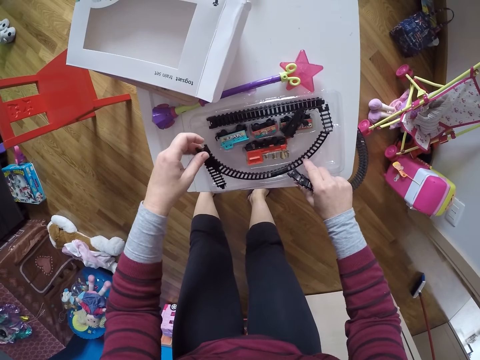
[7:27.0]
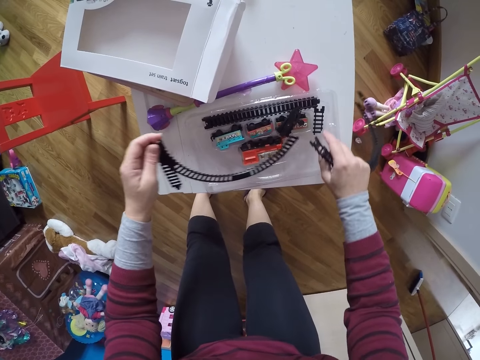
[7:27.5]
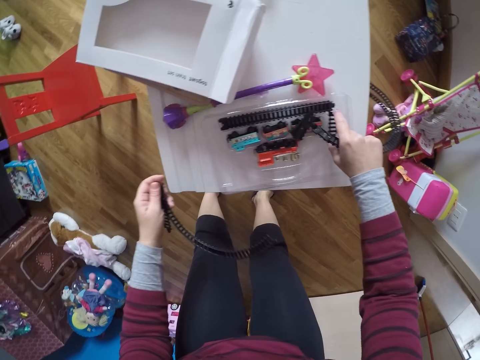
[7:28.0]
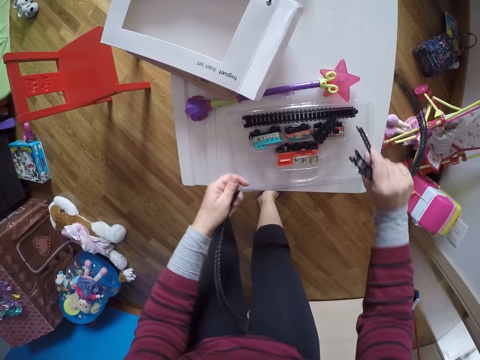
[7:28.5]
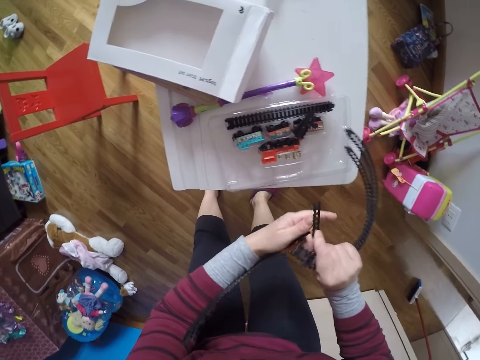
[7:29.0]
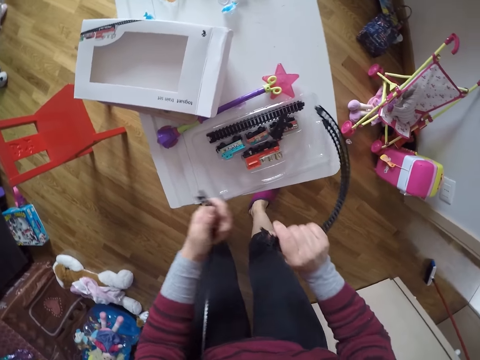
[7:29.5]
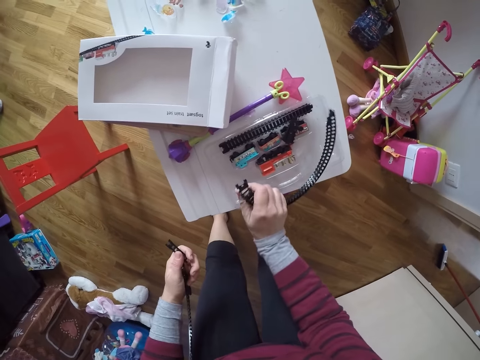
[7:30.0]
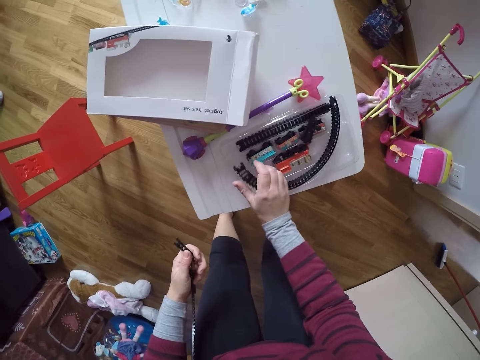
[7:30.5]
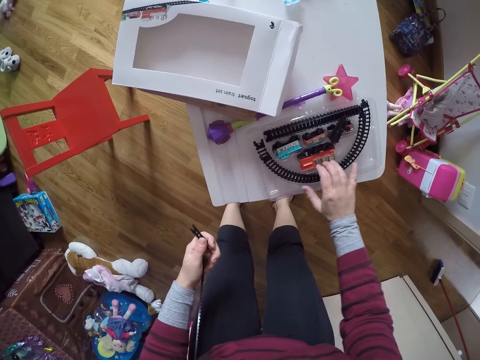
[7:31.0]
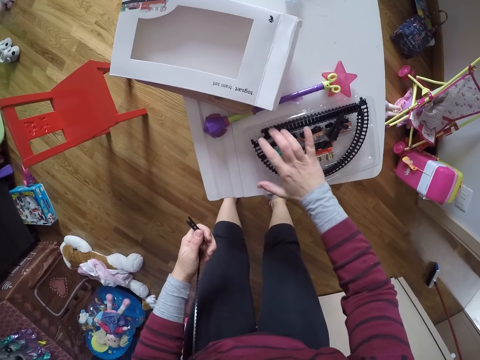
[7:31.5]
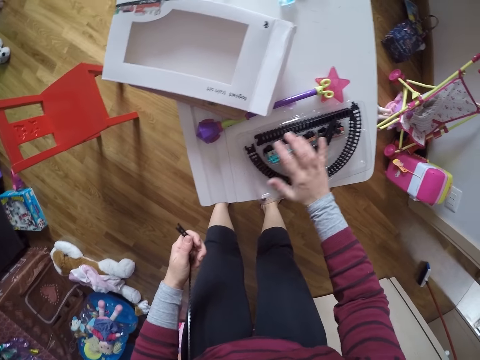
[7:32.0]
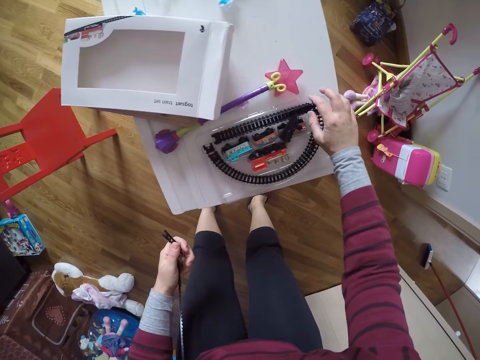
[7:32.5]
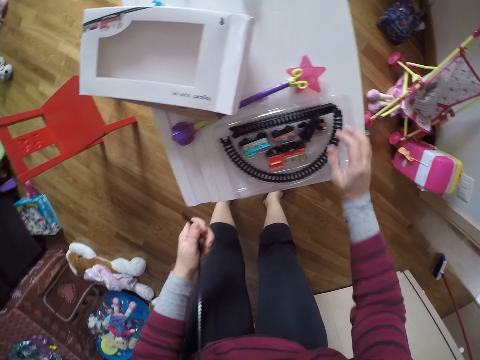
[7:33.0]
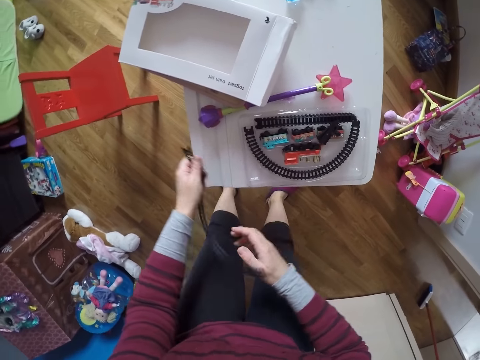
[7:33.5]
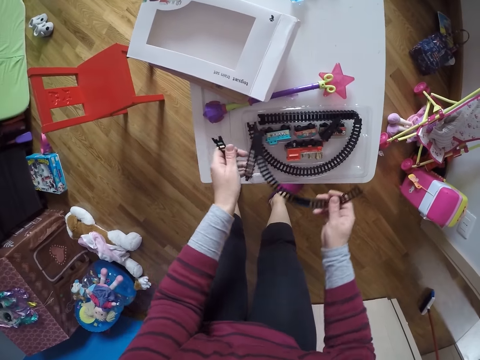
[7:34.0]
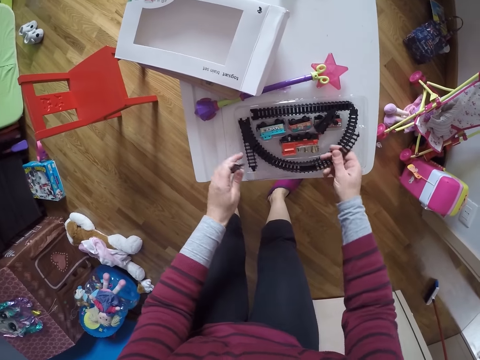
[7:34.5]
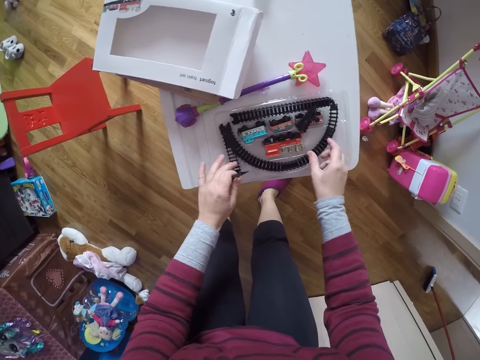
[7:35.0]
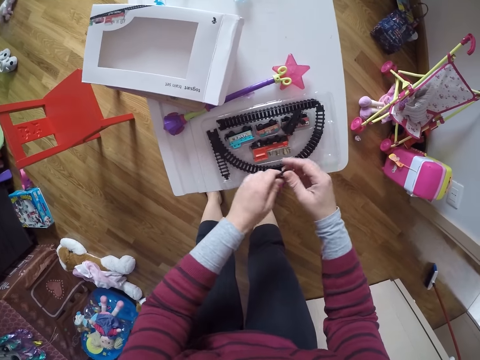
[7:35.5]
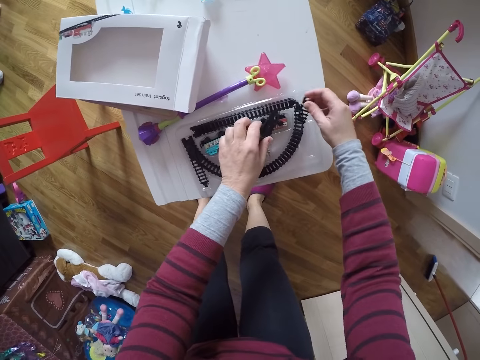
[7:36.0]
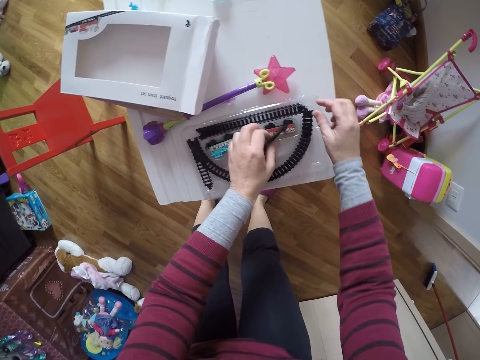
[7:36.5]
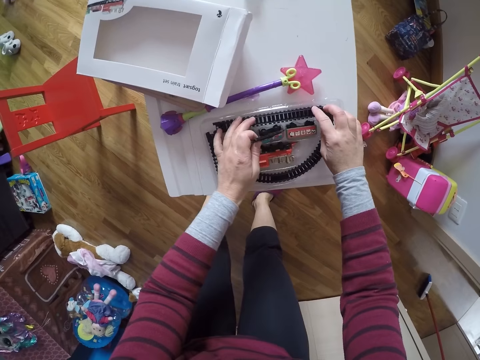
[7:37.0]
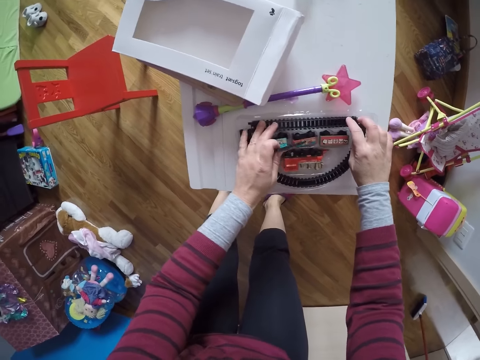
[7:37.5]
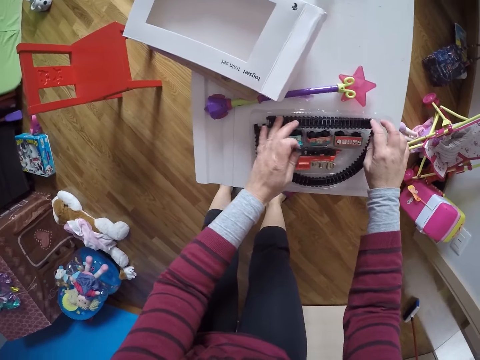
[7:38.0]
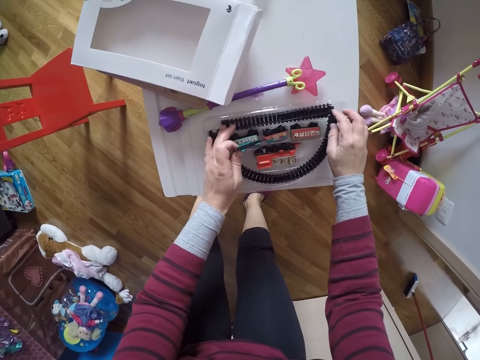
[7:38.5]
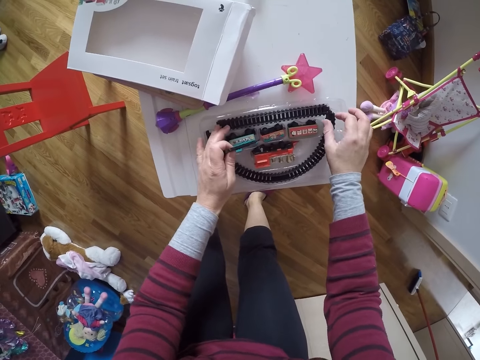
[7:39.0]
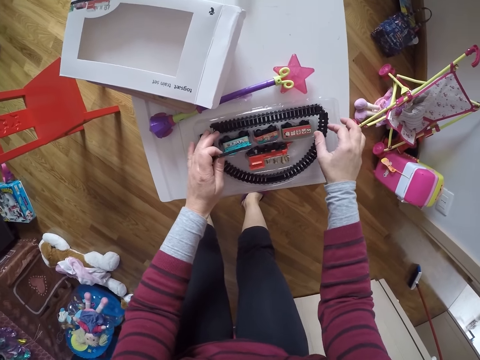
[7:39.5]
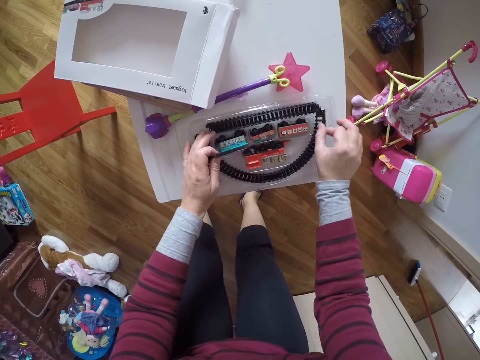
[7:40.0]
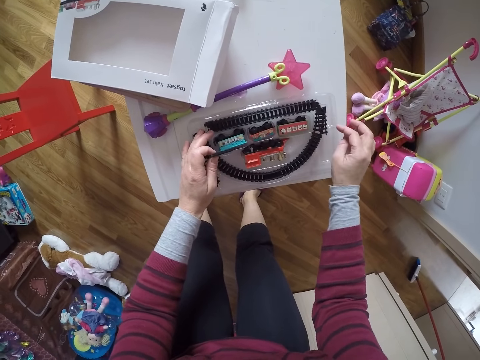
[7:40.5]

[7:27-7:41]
The camera wearer removes the rail from the train game set with his left hand. He picks up toys from the sachet. He takes a rail from the train game set with his right hand. He passes the rail of the train game set from his right hand to his left hand. He picks up a sachet from the sachet. He puts the rail in the train game set with his right hand. He places the toys on the table. He passes the rail of the train game set in his left hand to his right hand. He sorts the toys on the table. He puts the rail in the train game set with his right hand. He passes the rail of the train game set in his left hand to his right hand. He puts the rail in the train game set with his right hand. He adjusts the rails in the train game set with both hands.

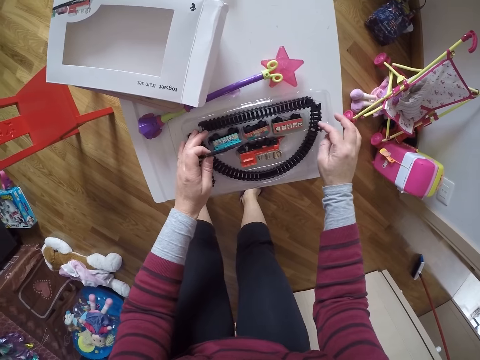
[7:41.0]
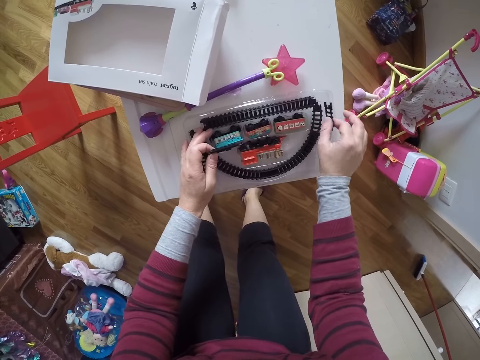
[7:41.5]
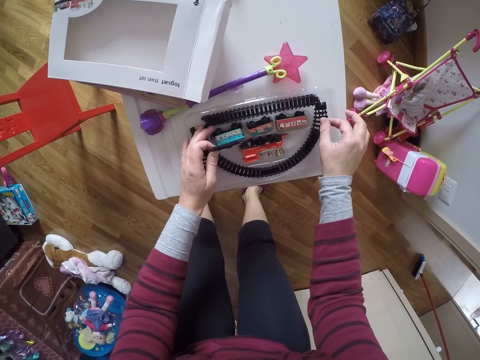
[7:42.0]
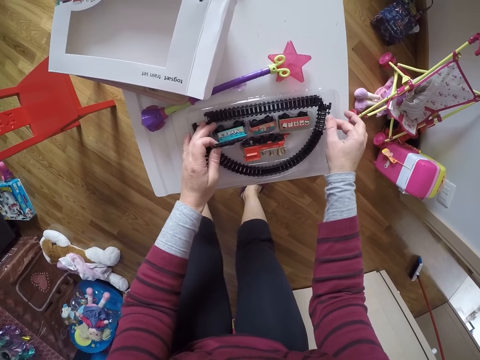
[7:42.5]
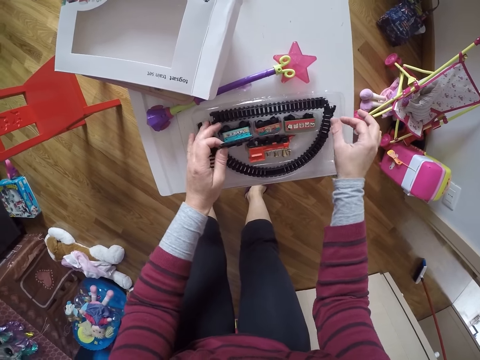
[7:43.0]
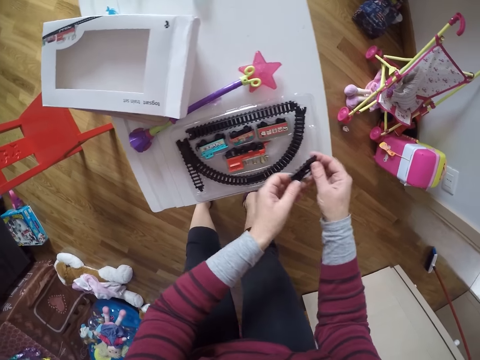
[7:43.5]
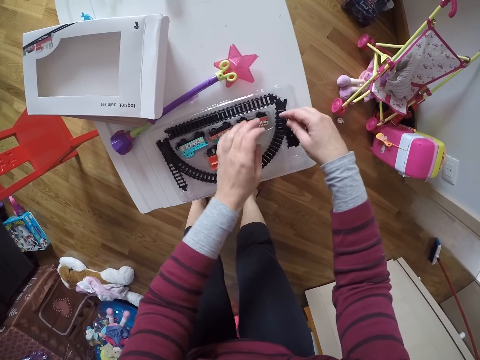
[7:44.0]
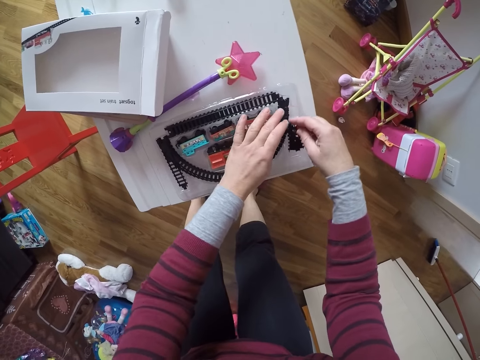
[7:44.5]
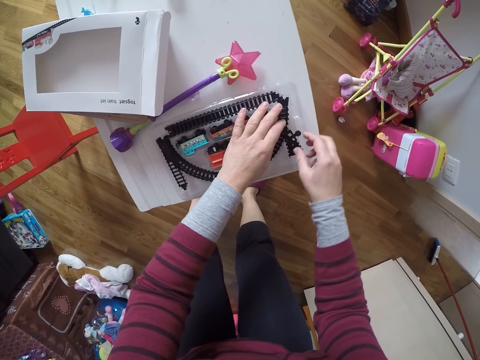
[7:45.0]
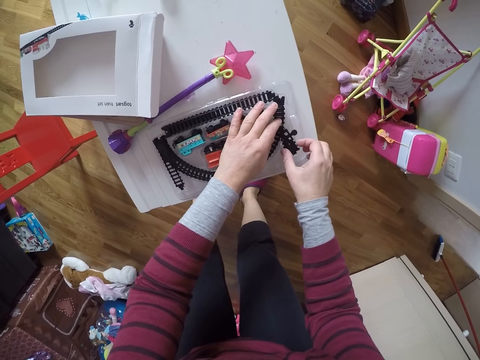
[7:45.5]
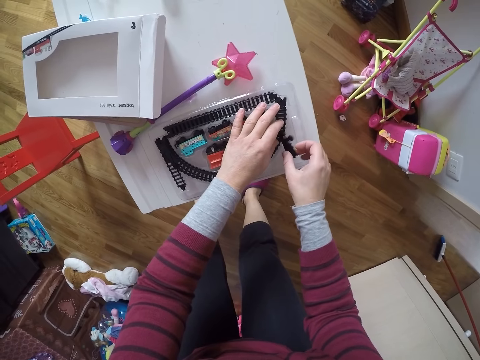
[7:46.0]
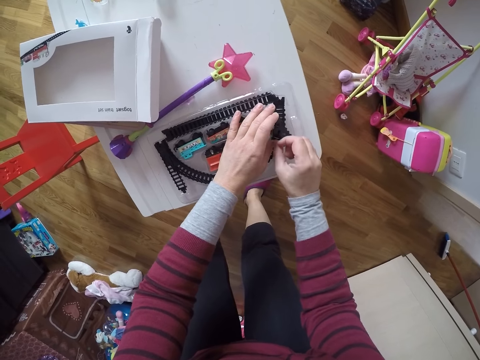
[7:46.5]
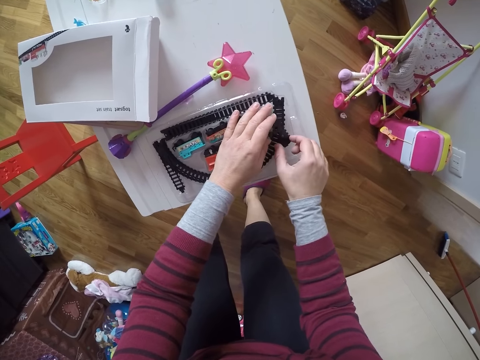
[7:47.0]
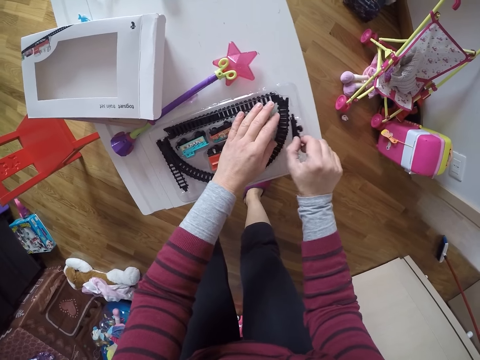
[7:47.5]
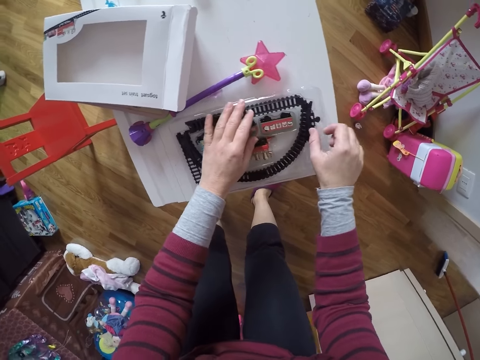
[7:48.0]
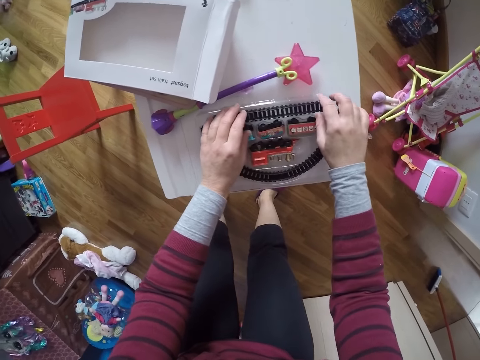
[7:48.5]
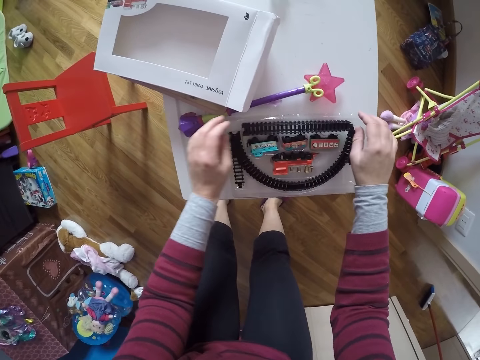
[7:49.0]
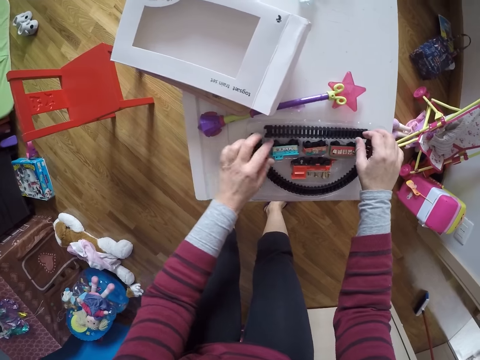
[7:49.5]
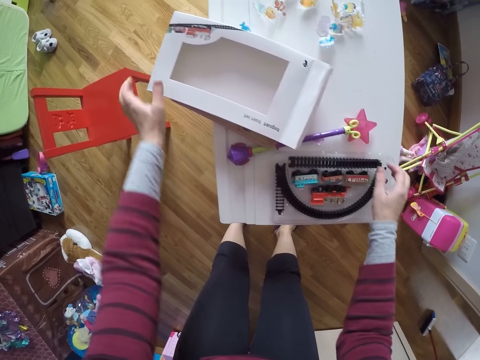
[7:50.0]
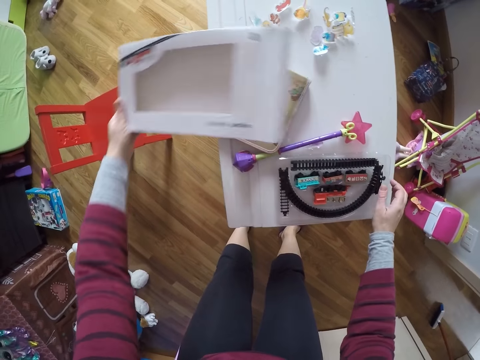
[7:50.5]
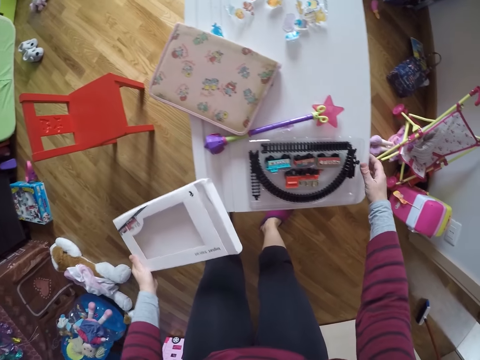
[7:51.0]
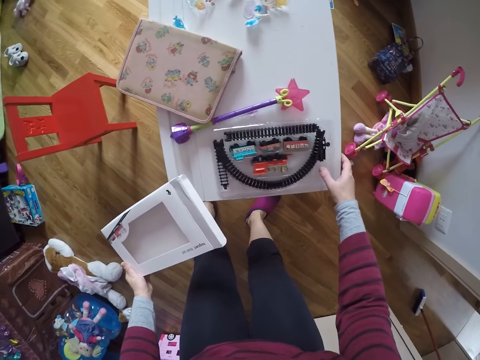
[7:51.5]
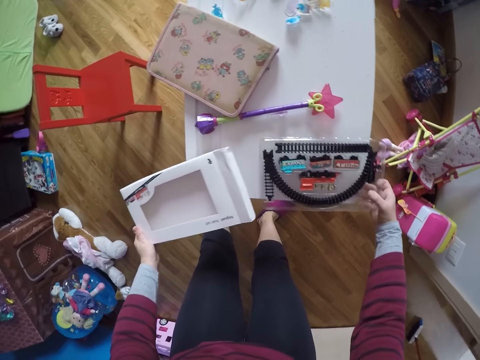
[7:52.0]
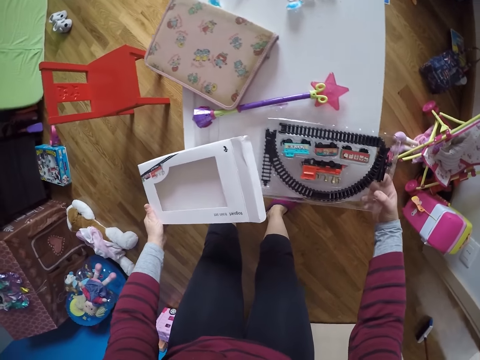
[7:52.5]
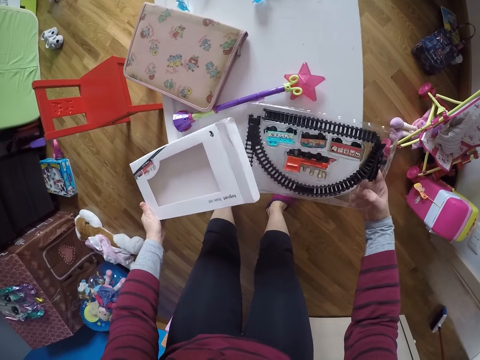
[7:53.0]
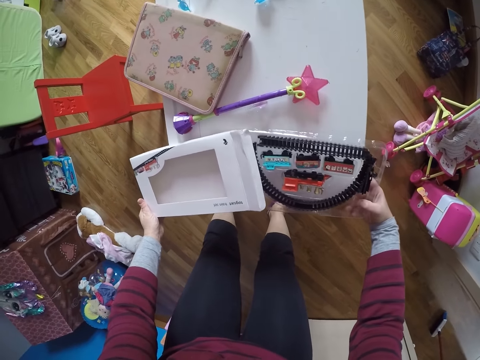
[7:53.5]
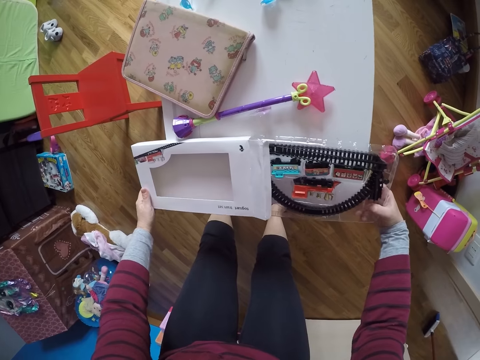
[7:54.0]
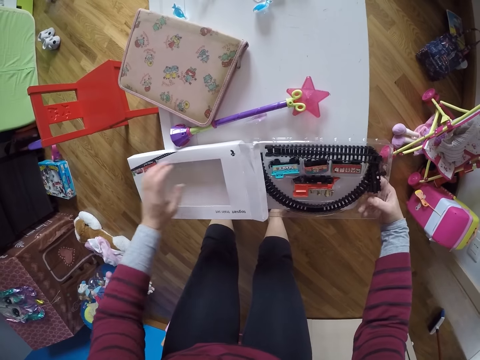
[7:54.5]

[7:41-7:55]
The camera wearer passes the rail of the train game set in his left hand to his right hand. He puts the rail in the train game set with his right hand. He adjusts the rail in the train game set with both hands. He picks up the pack on the table with his left hand. He opens the box. He picks up the train game set with his right hand. He moves a toy on the table. He puts the train game set in his right hand into the pack. He holds the toy from the table.
